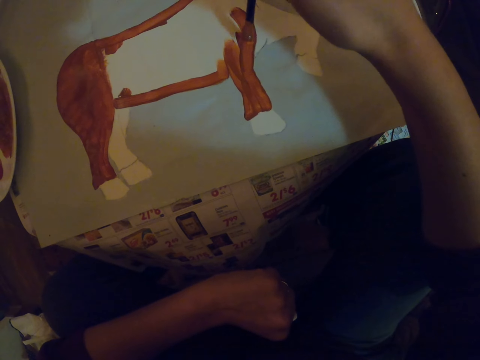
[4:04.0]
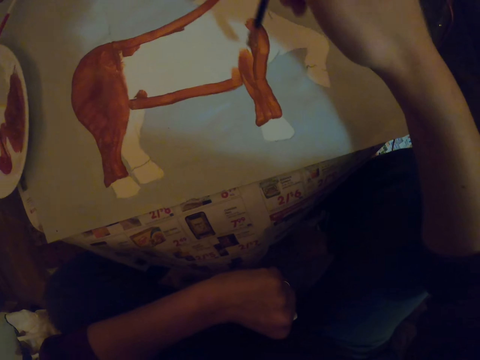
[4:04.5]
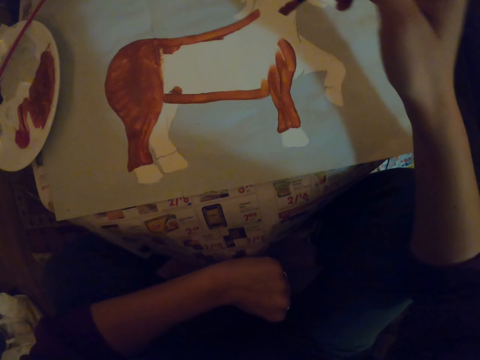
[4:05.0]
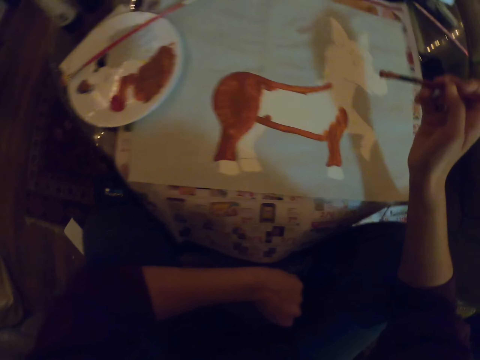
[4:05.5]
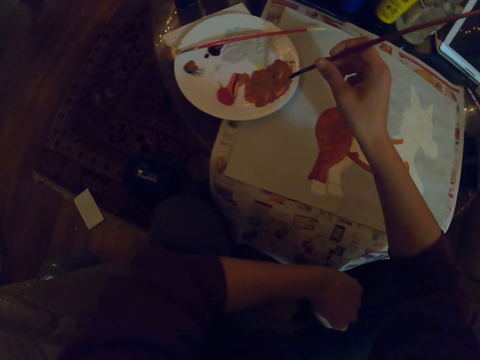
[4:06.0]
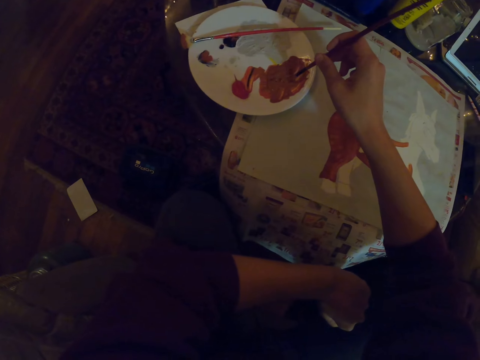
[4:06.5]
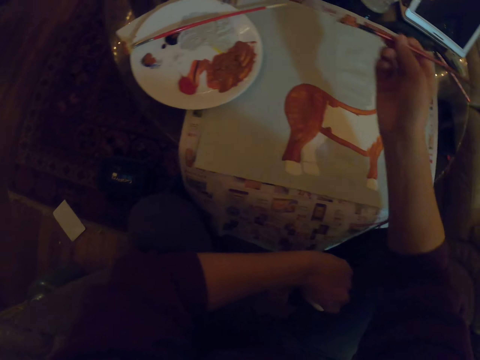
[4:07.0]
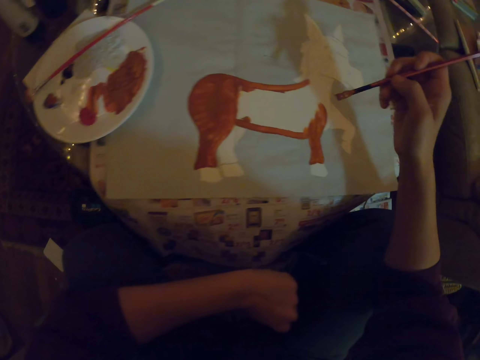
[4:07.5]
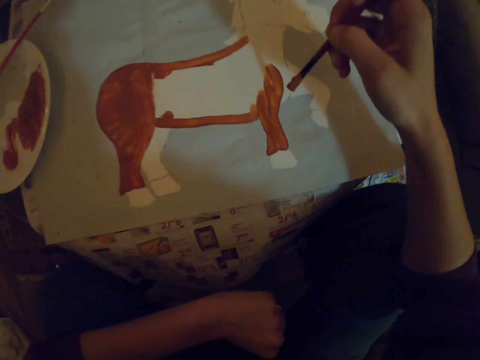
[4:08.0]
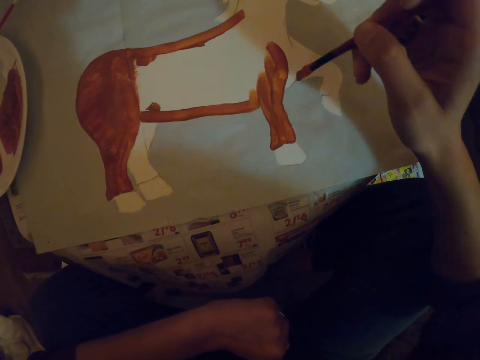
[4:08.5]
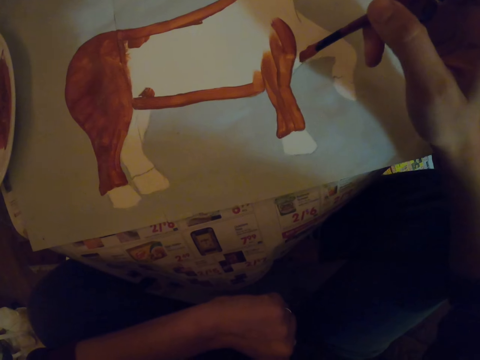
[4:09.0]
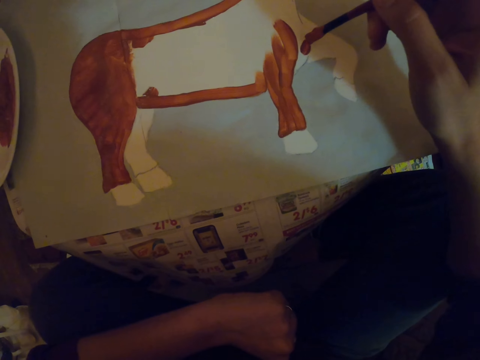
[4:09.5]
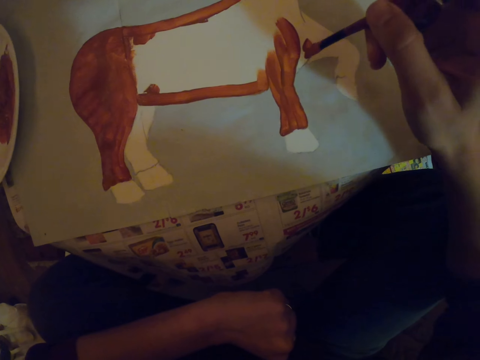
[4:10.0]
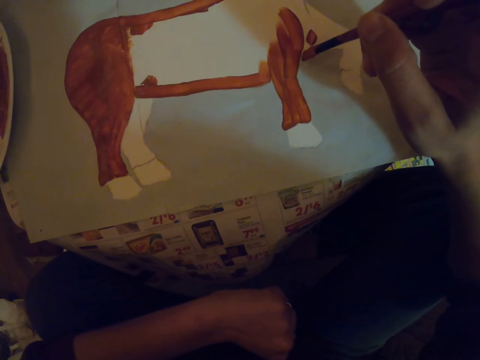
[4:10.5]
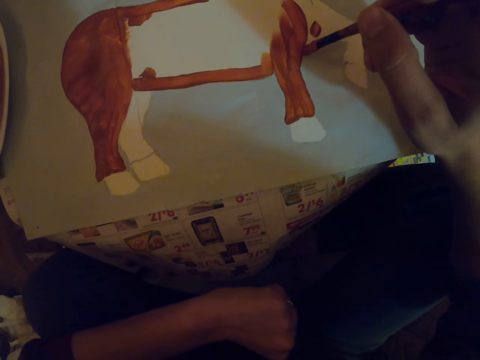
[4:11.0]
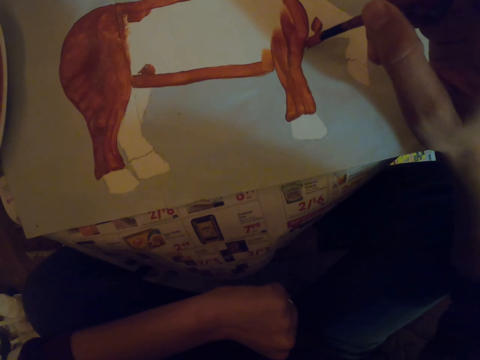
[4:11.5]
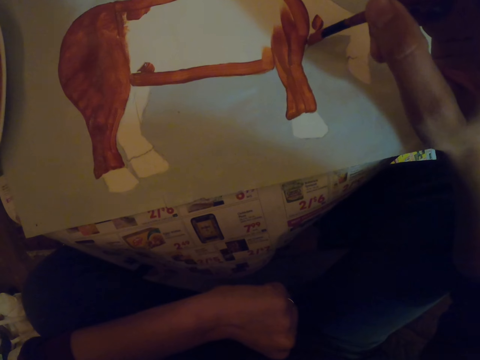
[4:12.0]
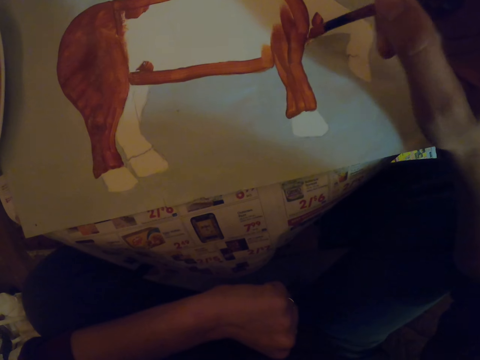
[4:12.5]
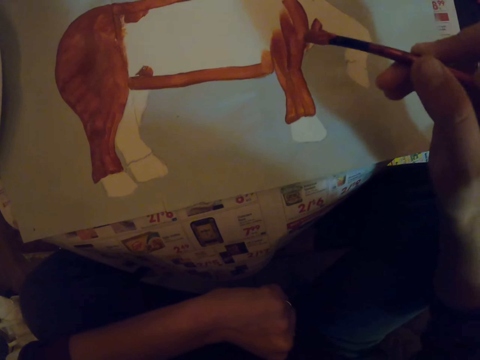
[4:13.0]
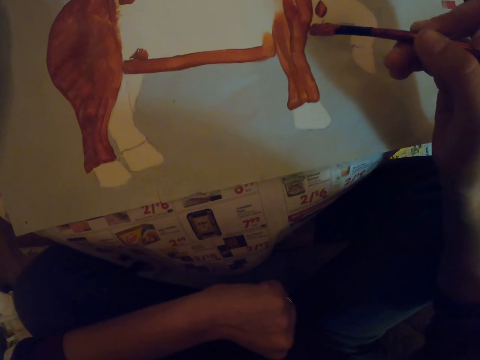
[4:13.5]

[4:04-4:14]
The camera wearer dips the paint brush in the paint. They paint on a paper.

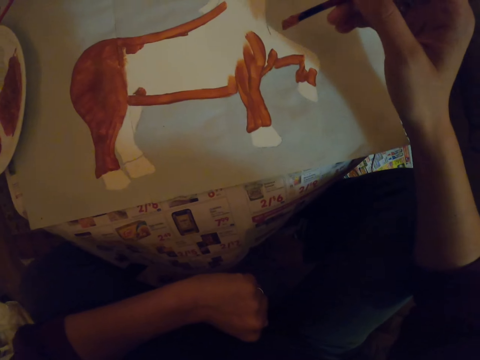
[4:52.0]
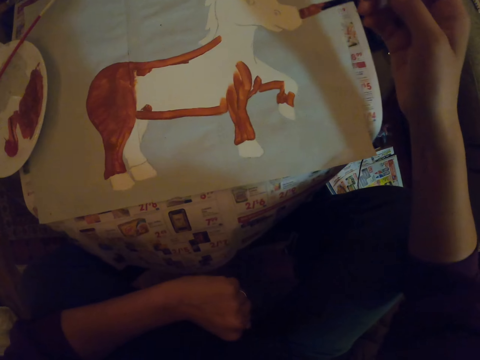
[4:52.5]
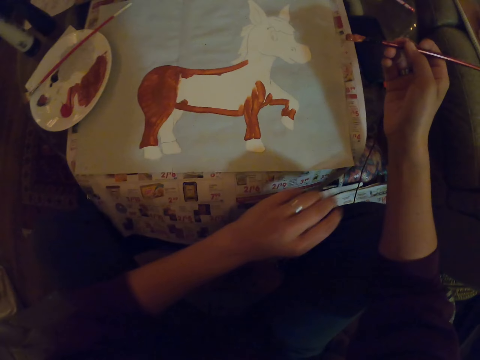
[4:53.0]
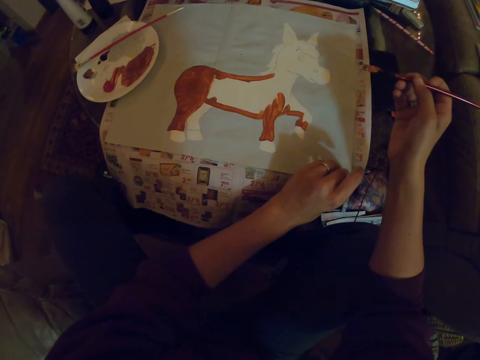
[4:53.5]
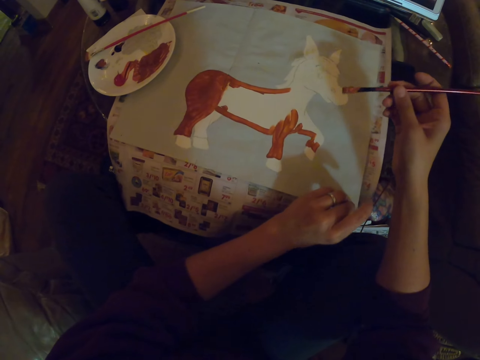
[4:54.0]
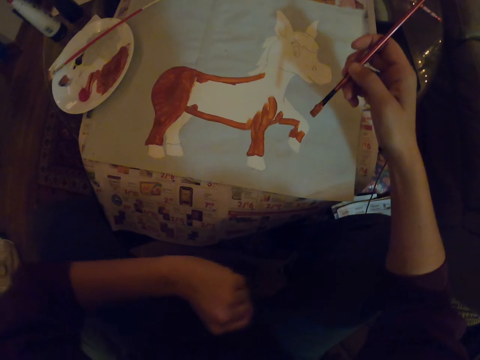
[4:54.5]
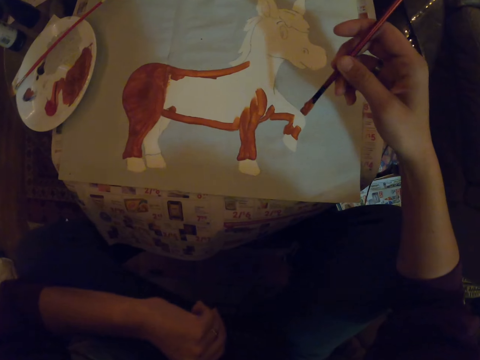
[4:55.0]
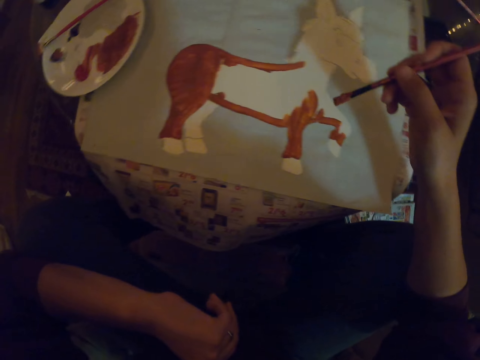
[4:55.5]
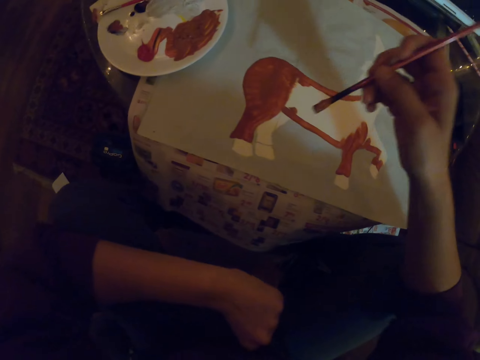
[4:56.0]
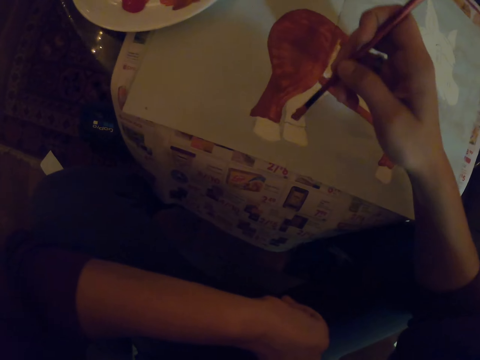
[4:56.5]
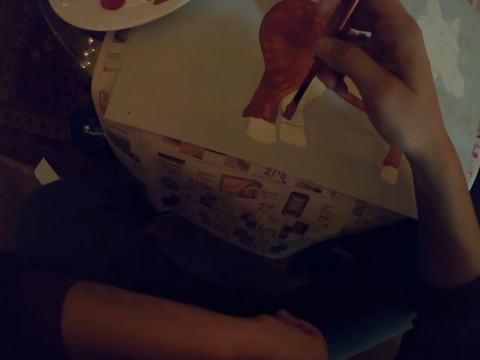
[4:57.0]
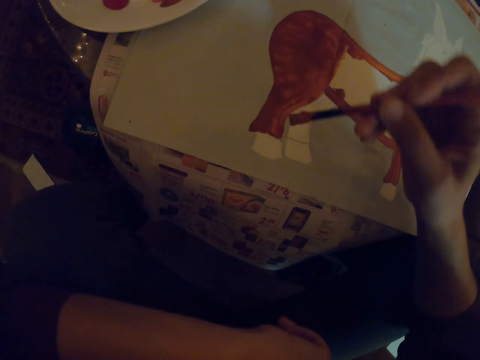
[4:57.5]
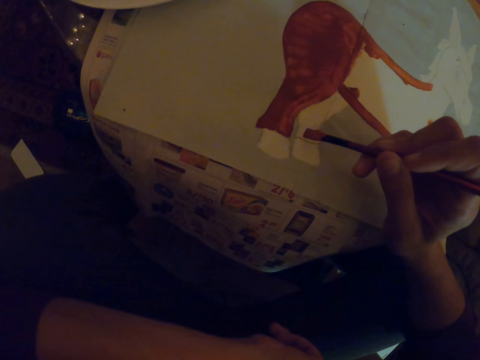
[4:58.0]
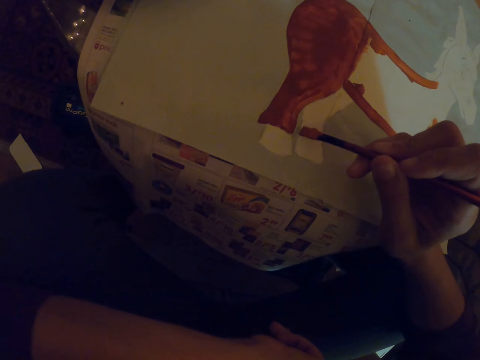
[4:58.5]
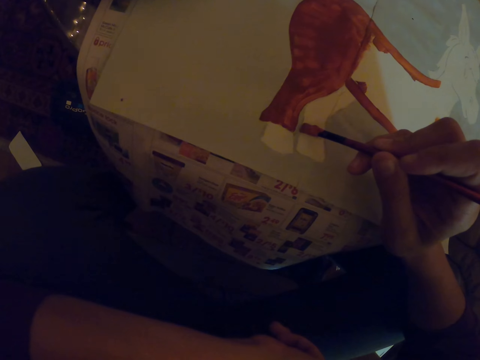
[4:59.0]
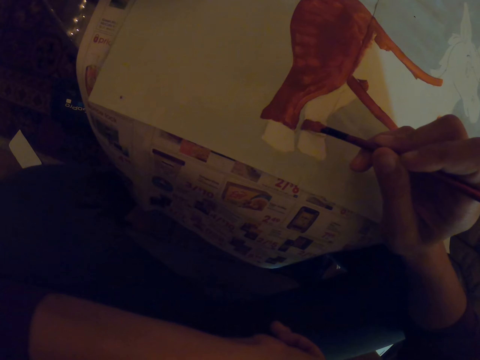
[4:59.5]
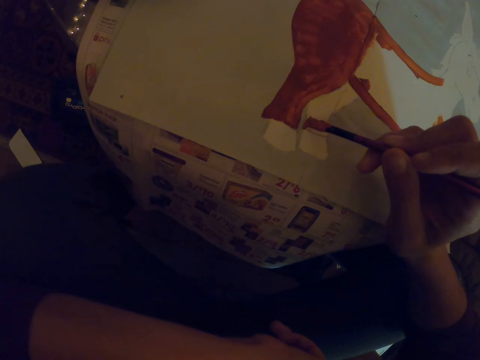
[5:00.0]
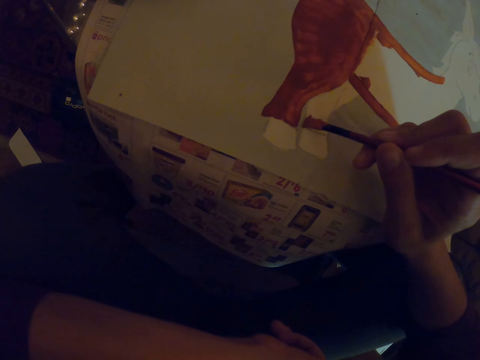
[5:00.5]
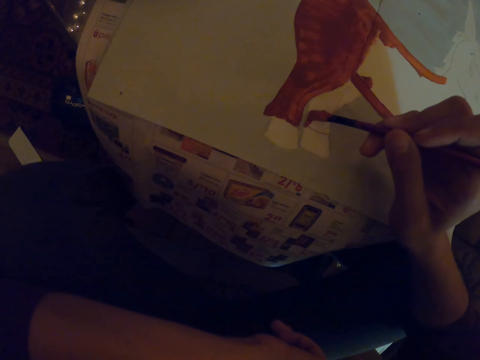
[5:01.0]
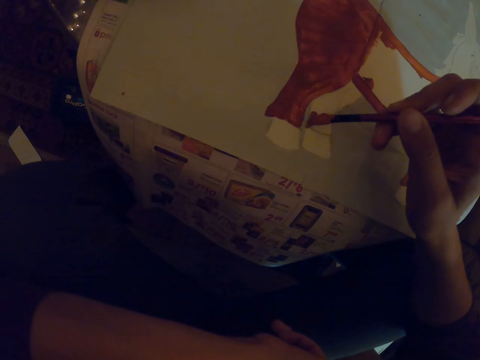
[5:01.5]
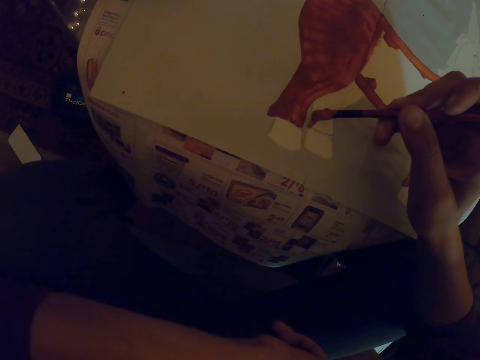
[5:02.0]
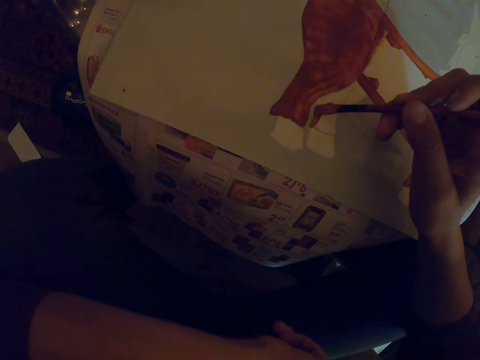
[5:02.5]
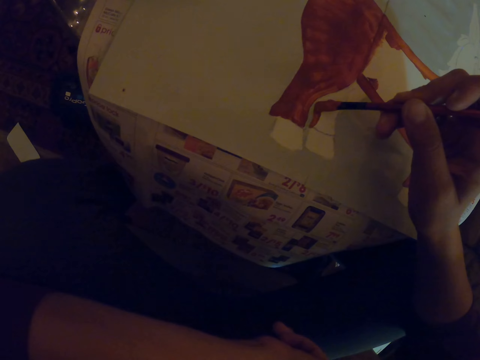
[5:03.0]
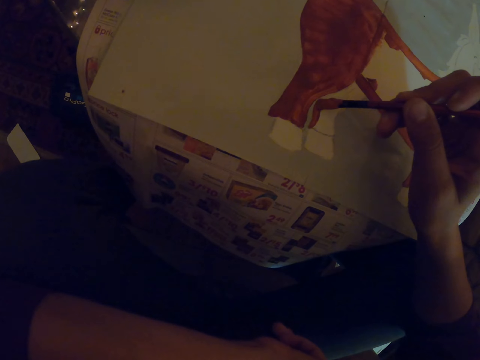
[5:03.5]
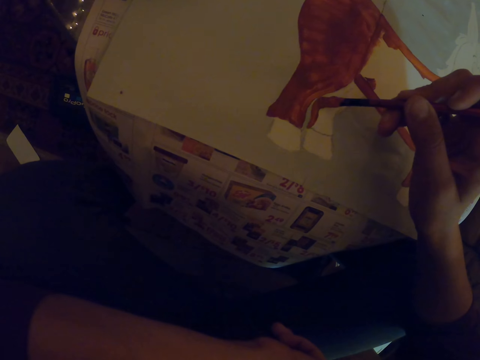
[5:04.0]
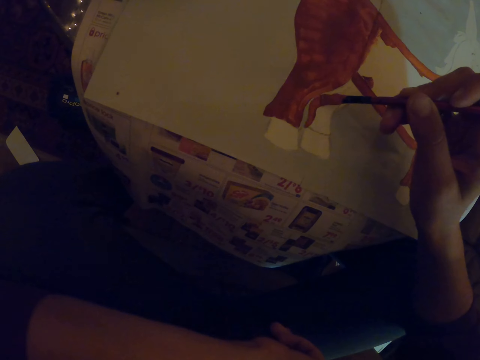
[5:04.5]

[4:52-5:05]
The camera wearer pulls the canvas paper. They paint on the paper with a paint brush.

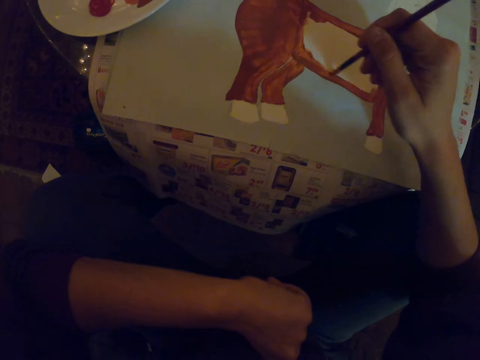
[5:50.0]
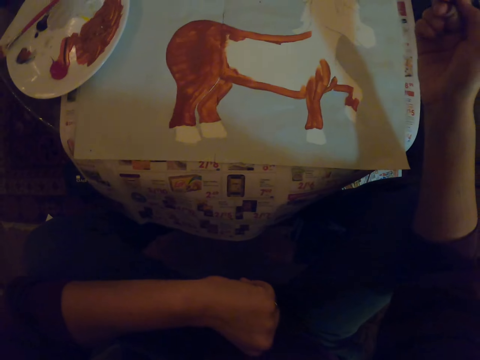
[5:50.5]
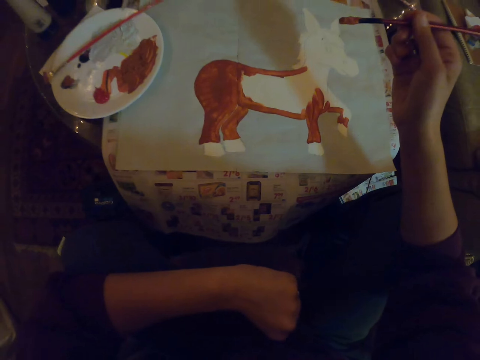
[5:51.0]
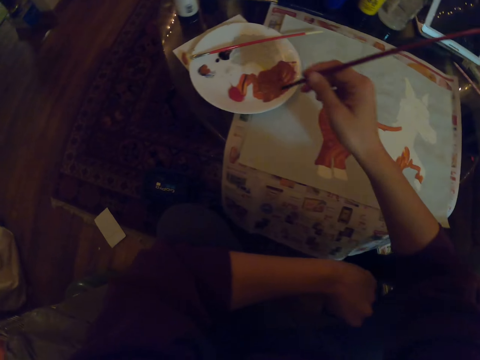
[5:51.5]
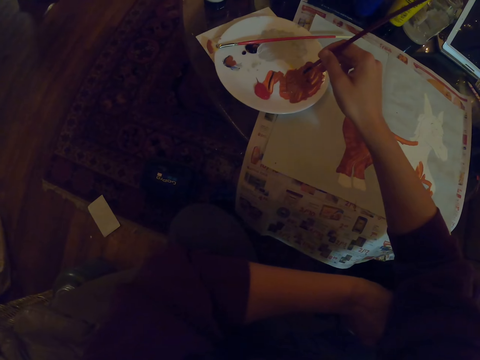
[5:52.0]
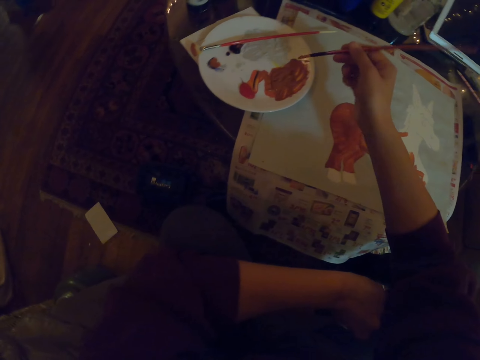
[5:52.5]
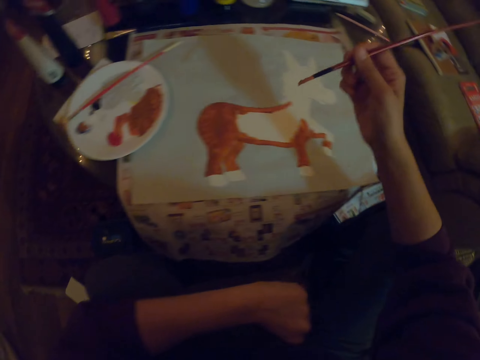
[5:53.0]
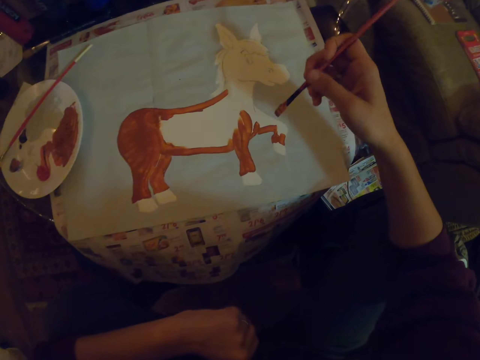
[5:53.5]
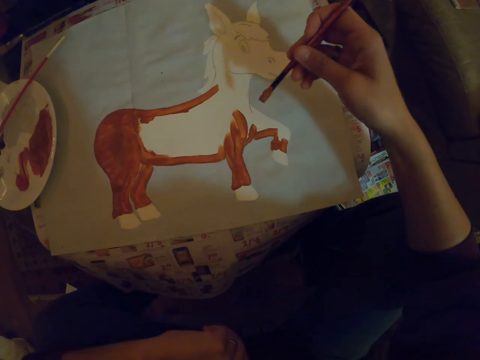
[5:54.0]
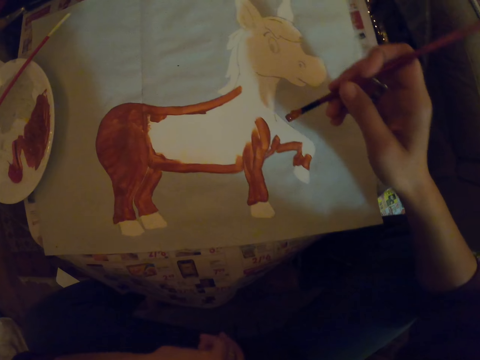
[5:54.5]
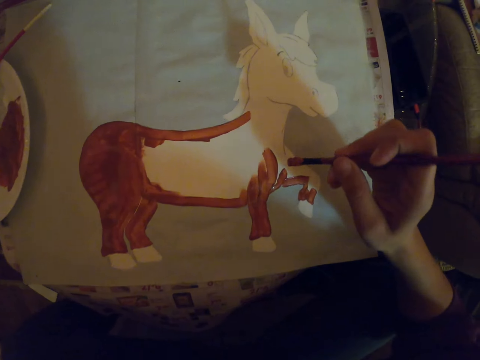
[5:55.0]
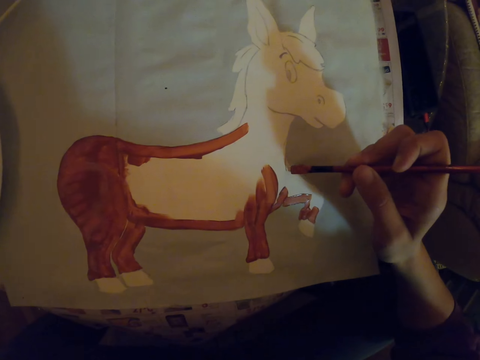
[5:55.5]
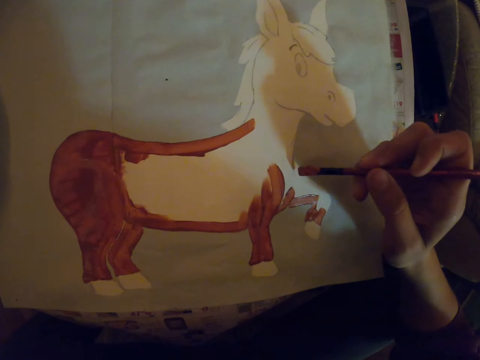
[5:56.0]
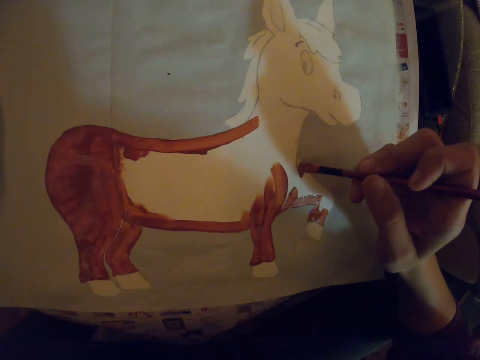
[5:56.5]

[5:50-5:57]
The camera wearer dips the paint brush in the paint. They paint with the paint brush.
